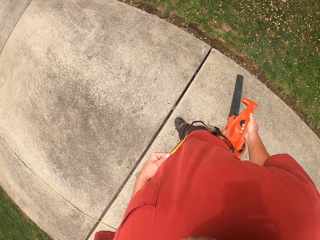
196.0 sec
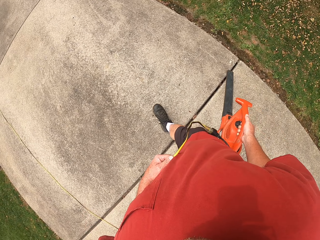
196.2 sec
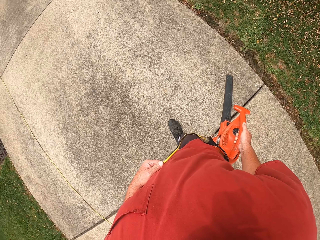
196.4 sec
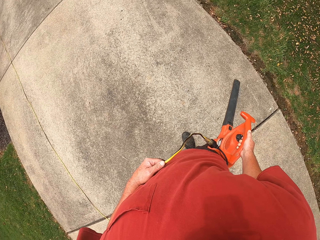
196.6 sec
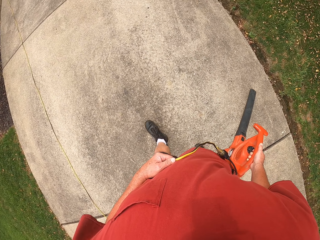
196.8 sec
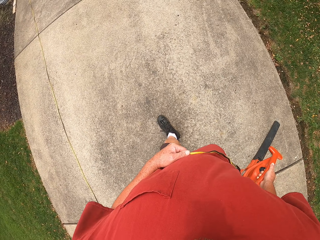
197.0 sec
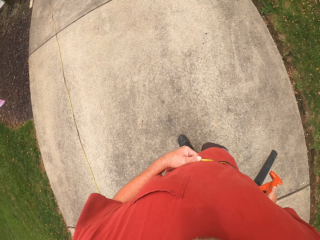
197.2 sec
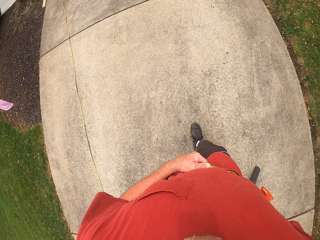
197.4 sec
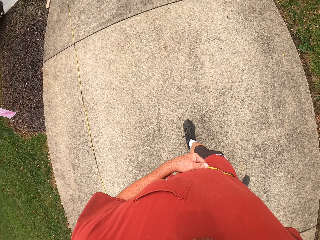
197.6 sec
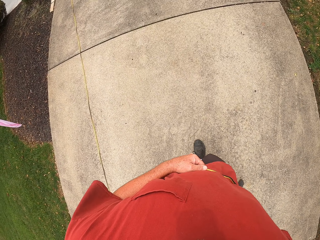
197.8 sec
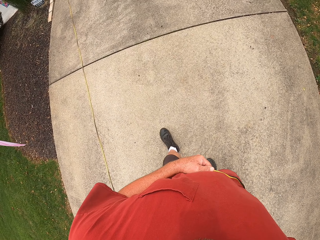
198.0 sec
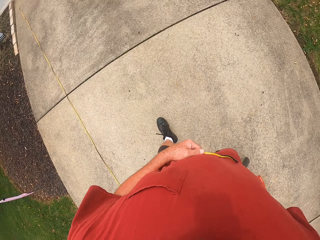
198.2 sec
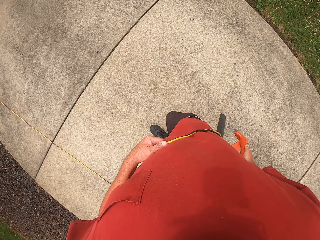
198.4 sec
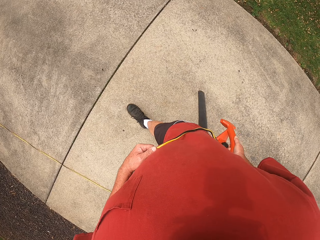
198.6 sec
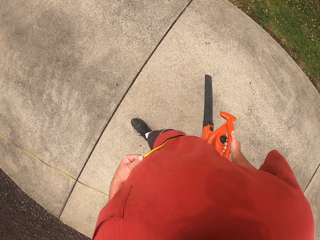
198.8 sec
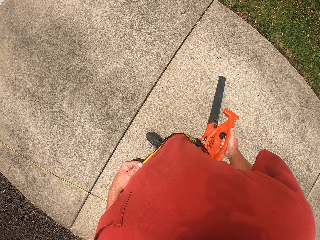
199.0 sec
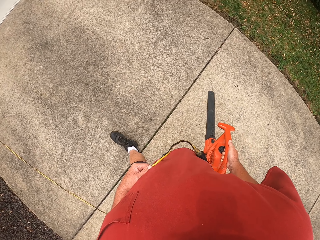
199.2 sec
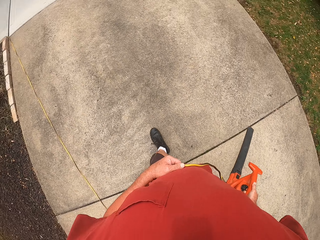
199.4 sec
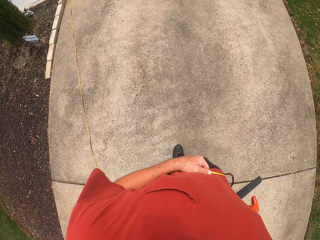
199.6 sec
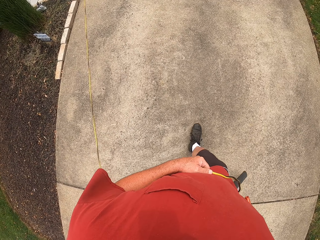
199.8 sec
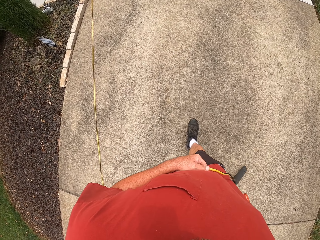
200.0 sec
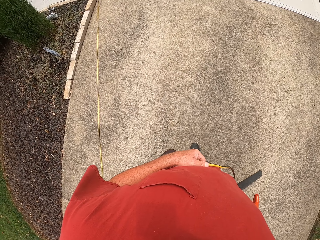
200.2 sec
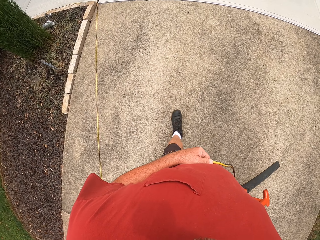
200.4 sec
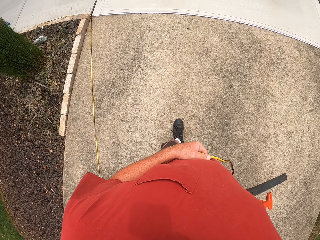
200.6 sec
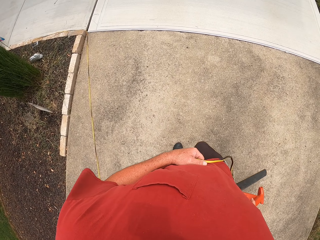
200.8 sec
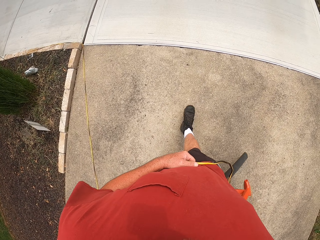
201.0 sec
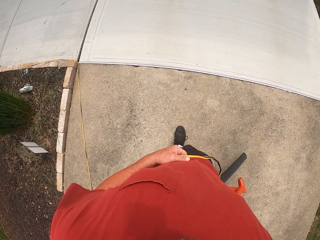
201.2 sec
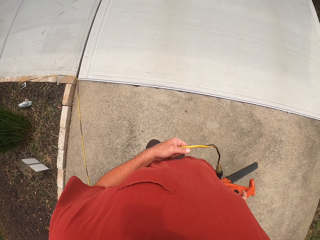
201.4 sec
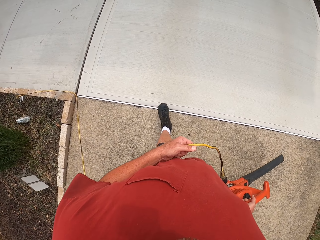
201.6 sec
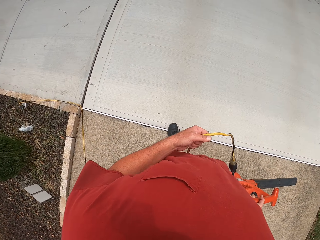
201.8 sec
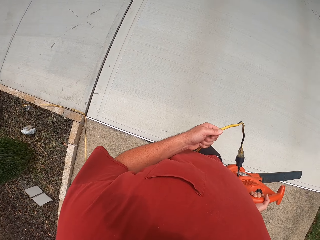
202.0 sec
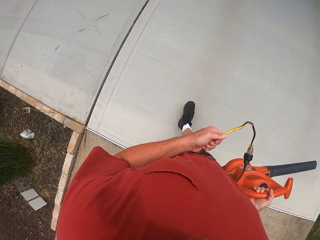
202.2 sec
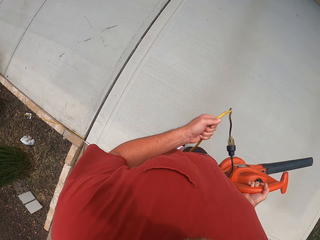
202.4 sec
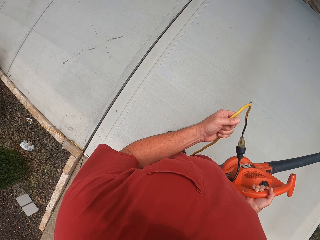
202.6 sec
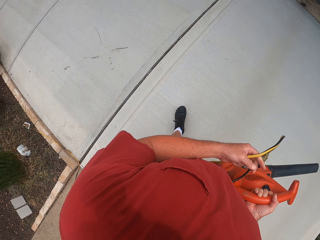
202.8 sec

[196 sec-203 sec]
The camera wearer walks around the compound.

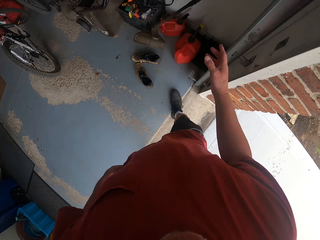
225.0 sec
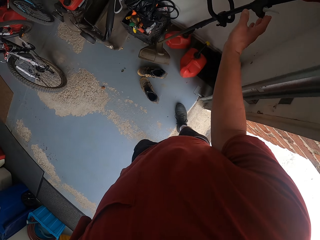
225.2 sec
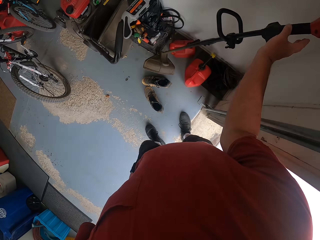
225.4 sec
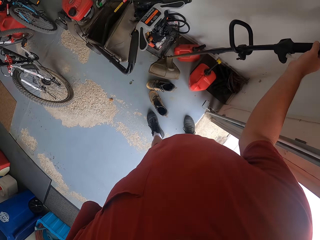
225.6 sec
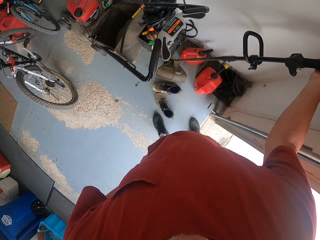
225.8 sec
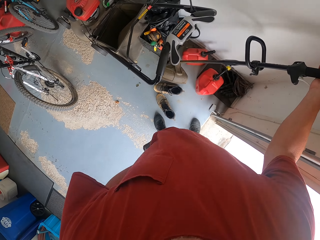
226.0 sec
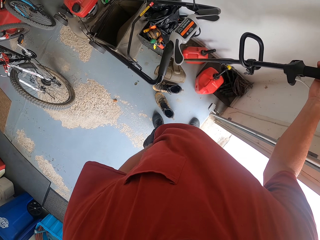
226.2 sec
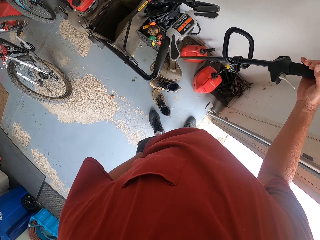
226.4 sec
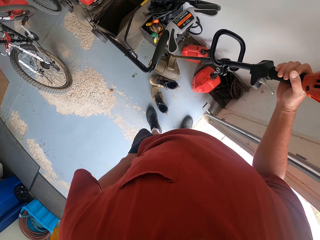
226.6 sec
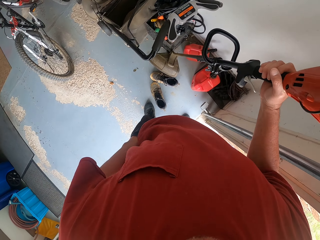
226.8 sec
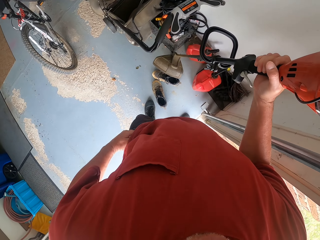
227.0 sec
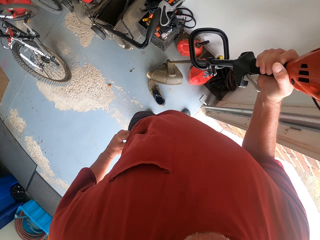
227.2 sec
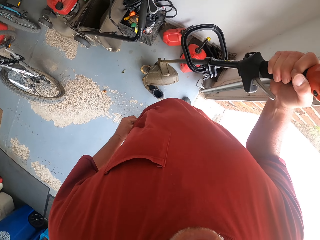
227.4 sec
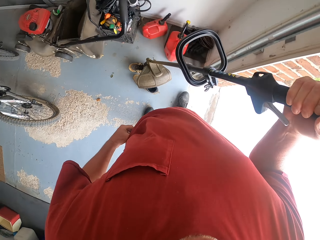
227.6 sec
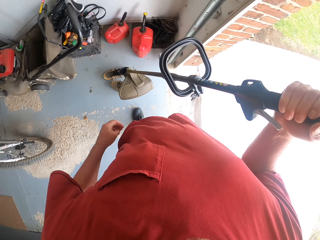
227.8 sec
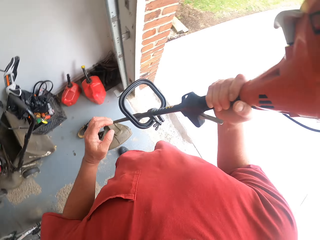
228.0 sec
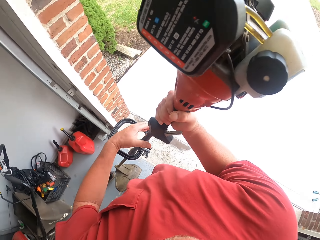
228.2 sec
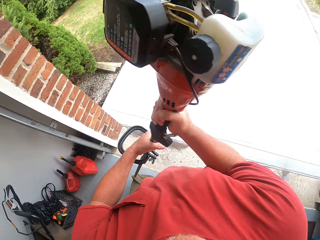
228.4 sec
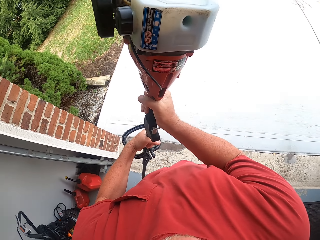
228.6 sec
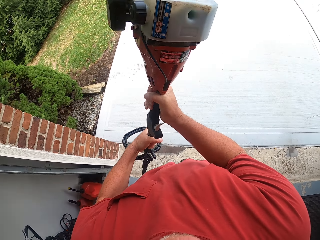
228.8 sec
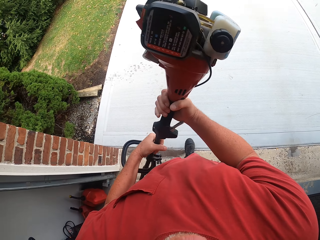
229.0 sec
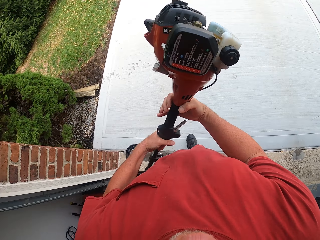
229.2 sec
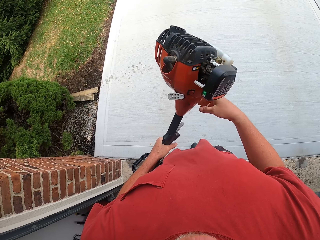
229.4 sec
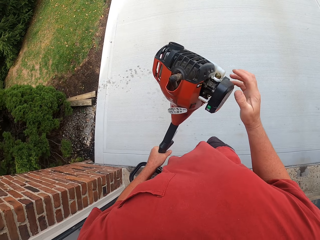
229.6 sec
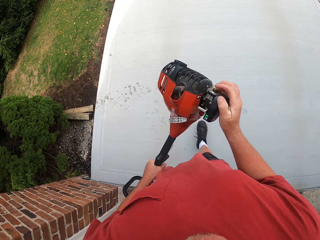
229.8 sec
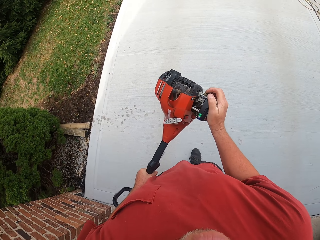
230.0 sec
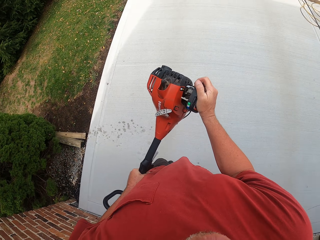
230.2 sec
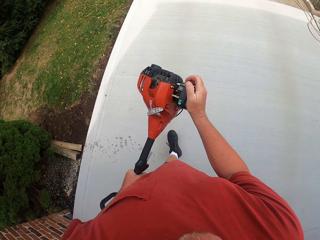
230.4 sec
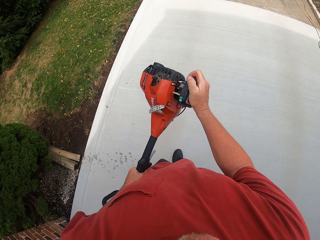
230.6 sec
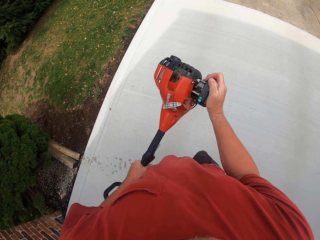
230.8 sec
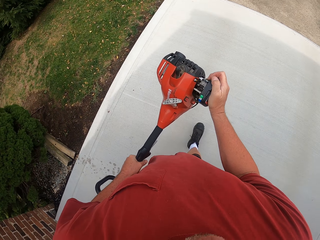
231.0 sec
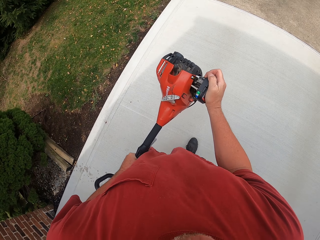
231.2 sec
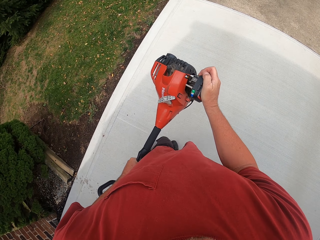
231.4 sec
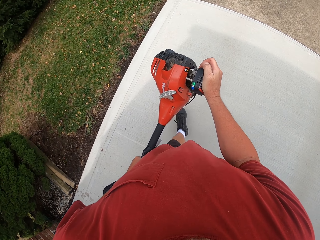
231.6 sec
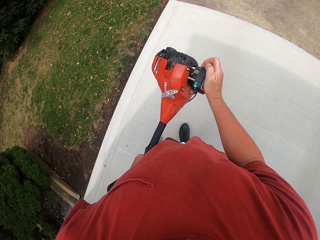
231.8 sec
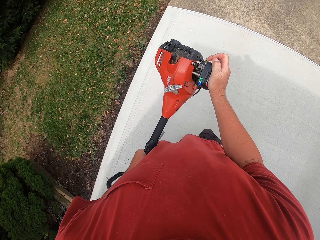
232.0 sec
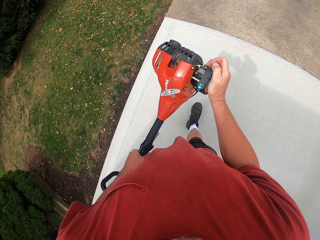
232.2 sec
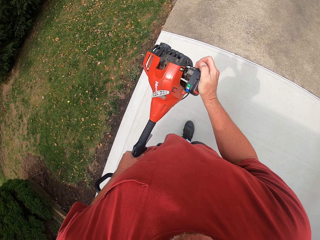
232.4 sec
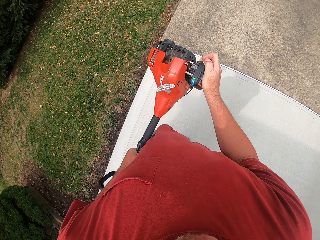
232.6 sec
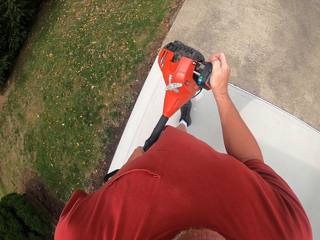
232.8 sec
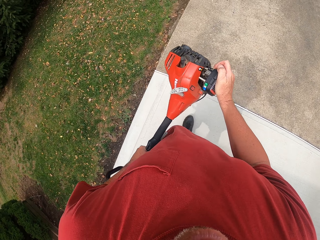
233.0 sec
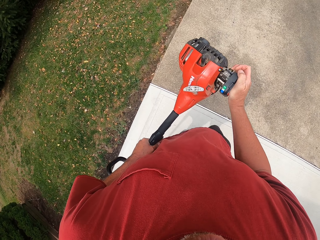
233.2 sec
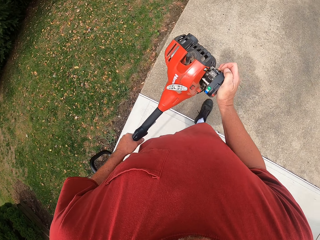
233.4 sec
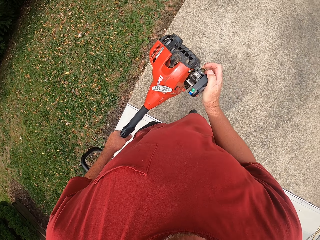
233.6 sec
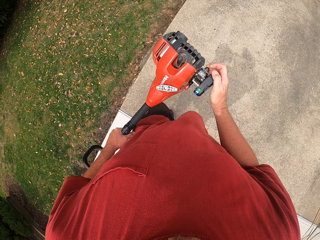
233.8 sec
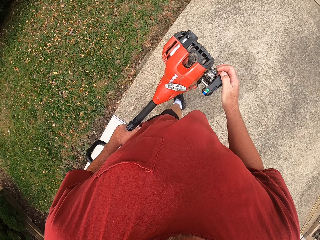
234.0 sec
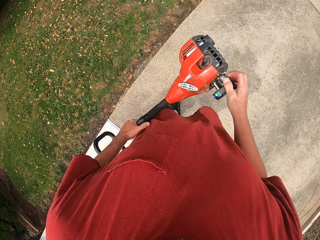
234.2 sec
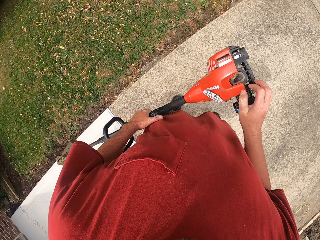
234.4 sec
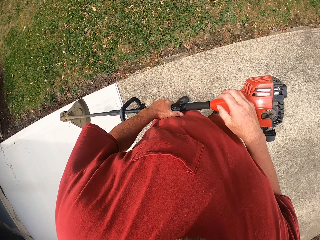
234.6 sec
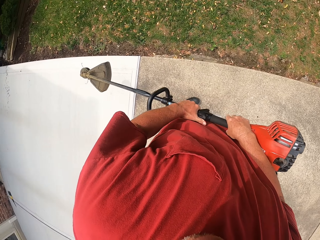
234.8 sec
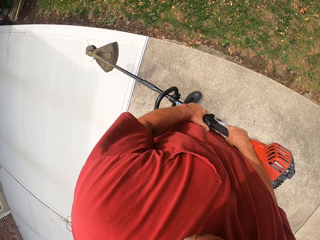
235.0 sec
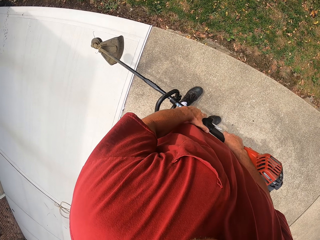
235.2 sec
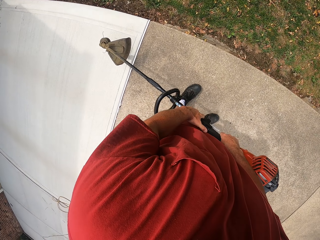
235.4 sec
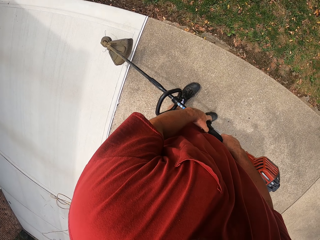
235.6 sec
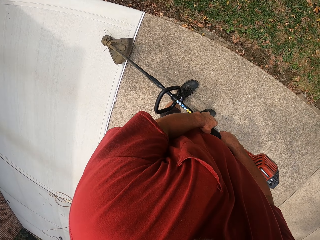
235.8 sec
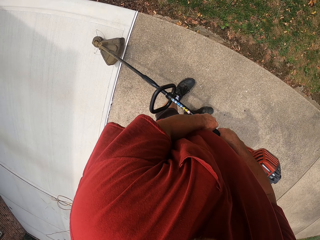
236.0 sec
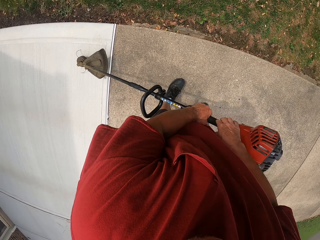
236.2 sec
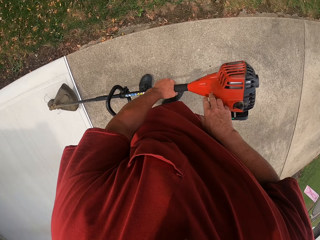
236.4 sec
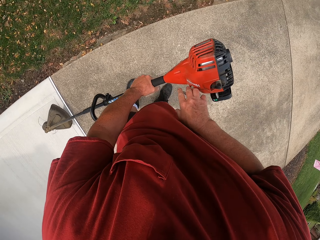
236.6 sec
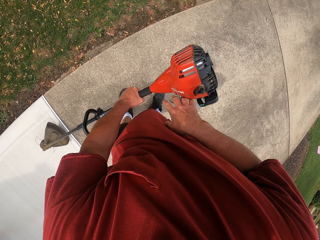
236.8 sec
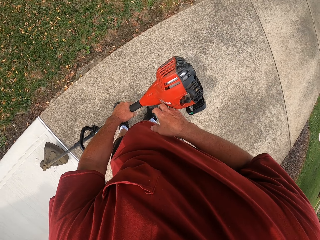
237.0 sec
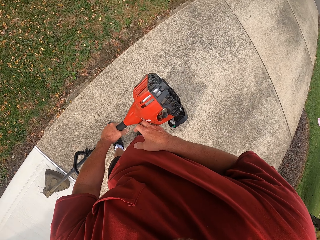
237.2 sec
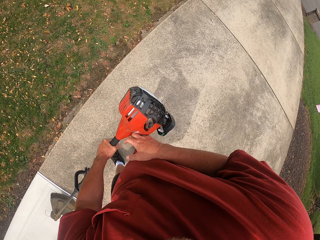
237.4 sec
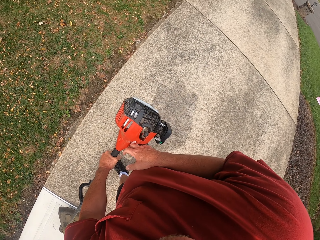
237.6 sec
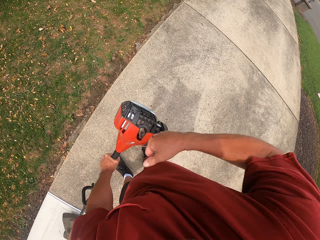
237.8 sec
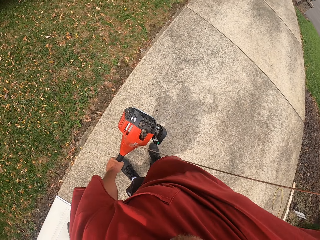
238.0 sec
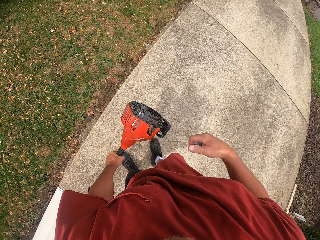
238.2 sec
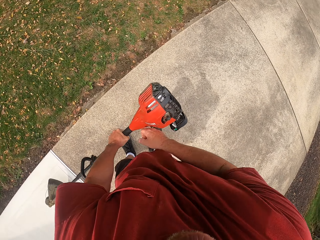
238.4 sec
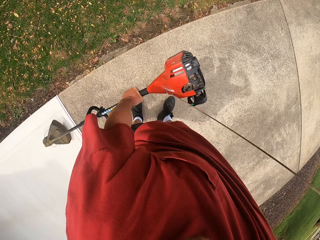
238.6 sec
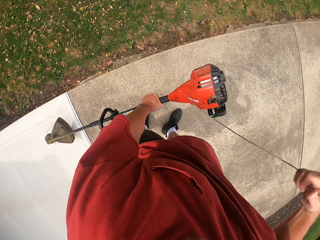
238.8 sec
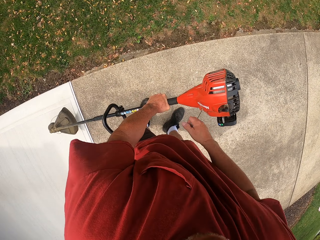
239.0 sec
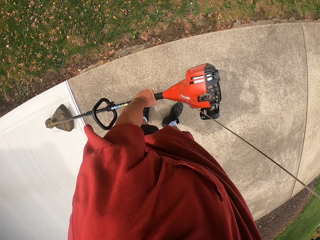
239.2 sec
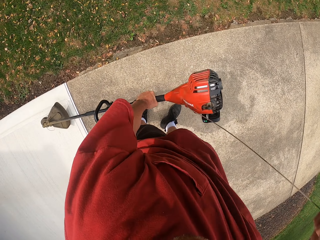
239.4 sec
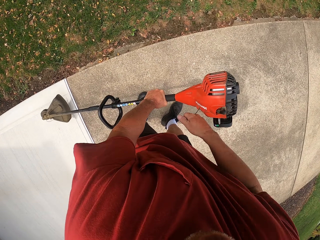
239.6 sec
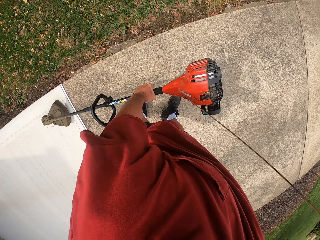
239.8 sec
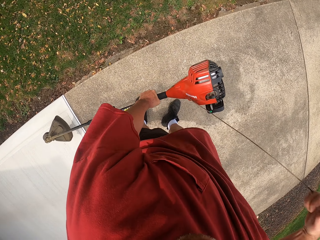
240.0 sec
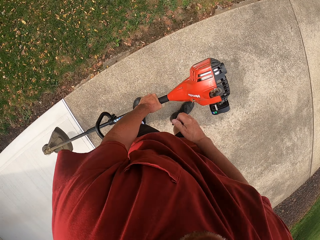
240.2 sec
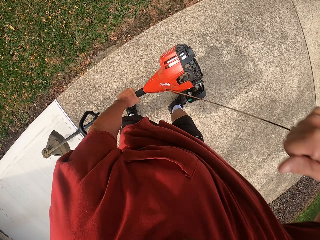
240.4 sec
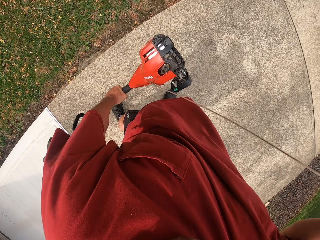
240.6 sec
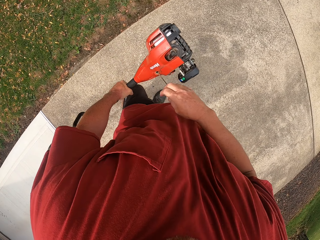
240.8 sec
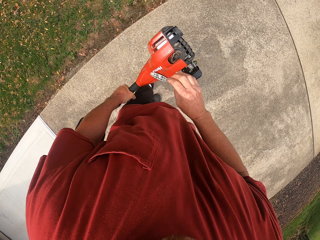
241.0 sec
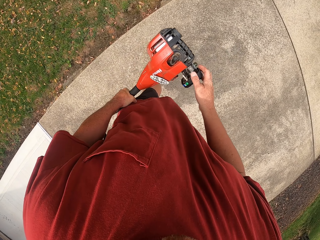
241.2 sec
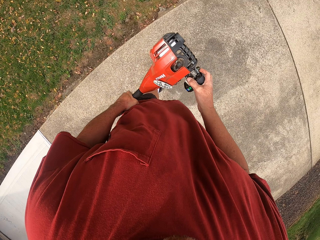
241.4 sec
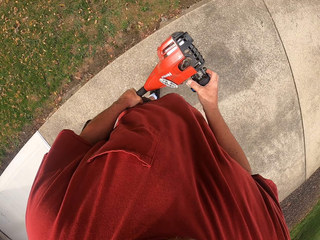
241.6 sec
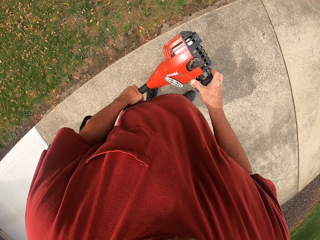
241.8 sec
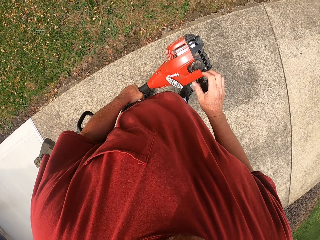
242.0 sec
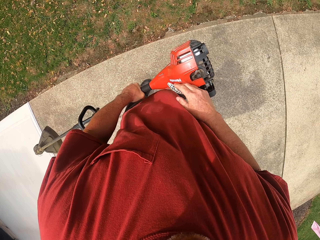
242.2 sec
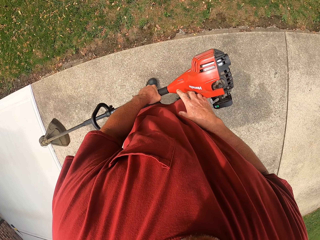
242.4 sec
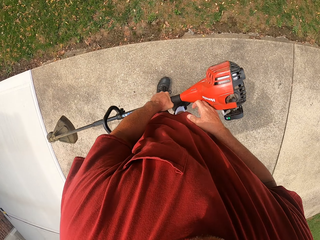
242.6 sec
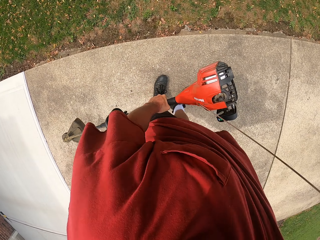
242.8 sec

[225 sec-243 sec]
The camera wearer picks up the brush cutter machine. They walk around the compound. They look around the compound. They turn on the brush cutter machine.
